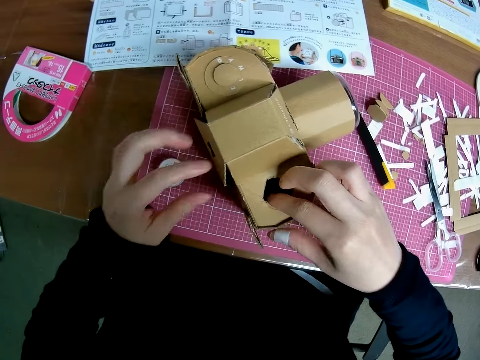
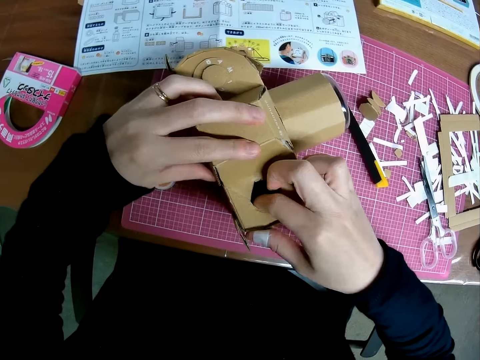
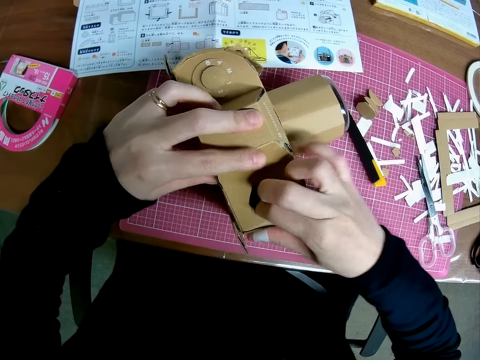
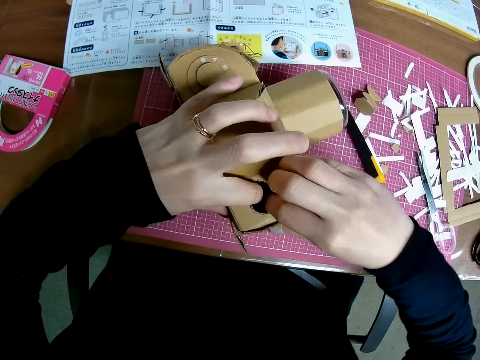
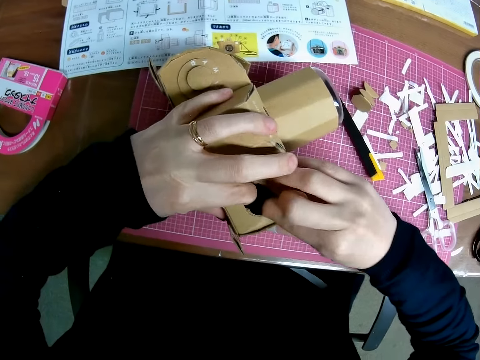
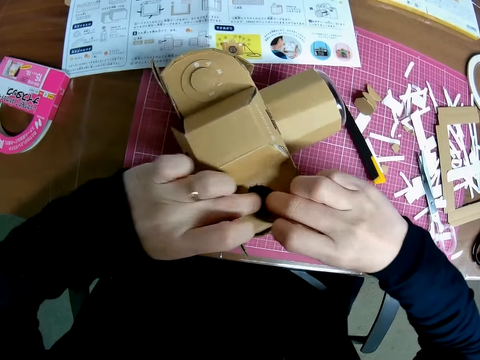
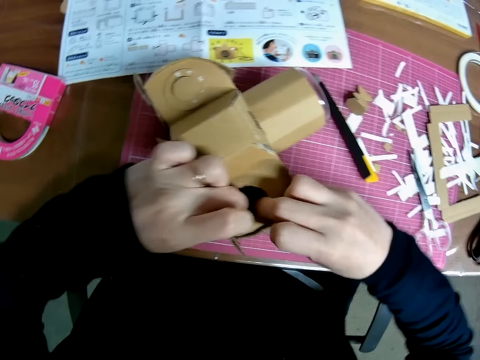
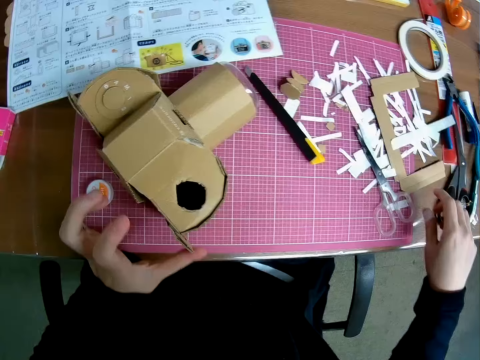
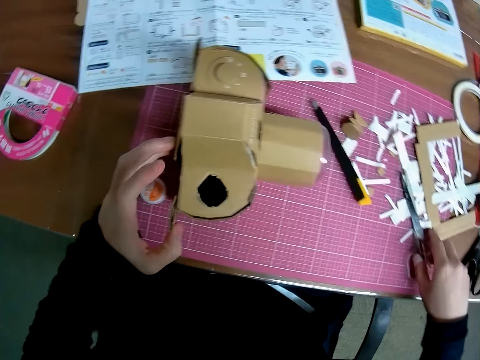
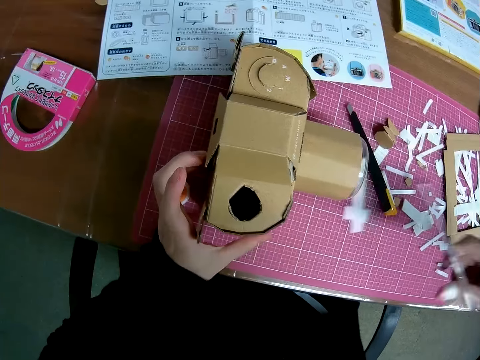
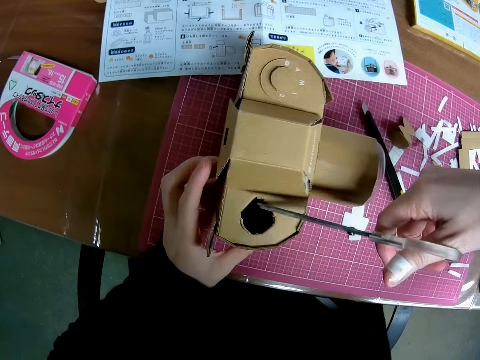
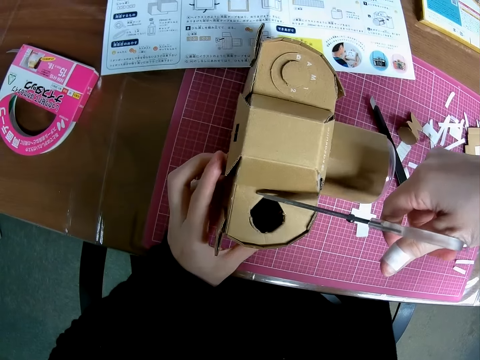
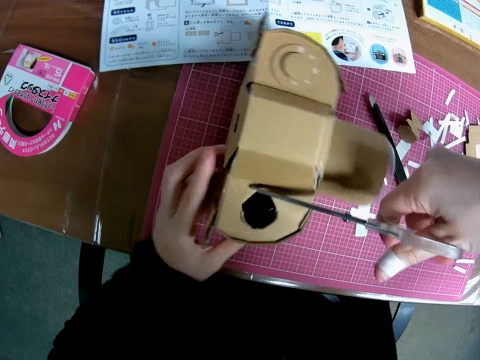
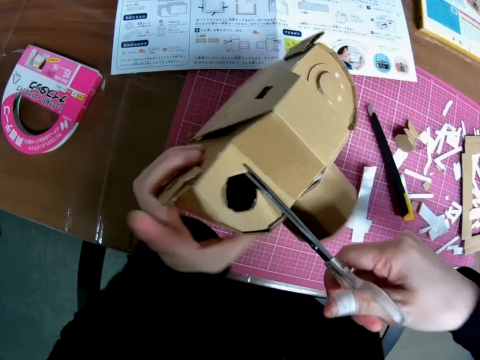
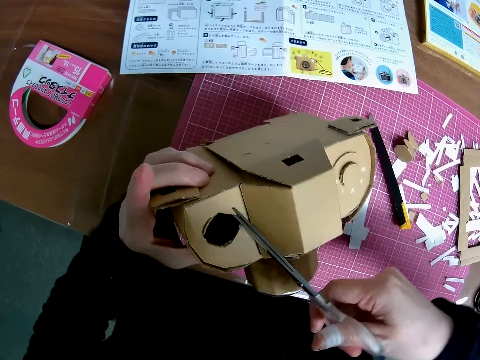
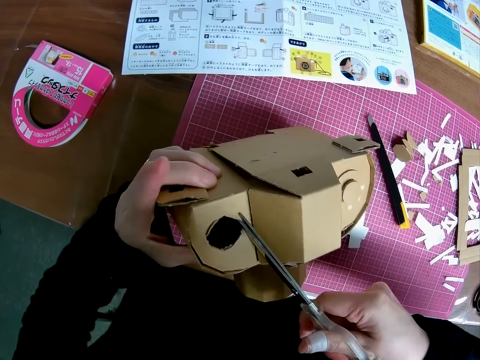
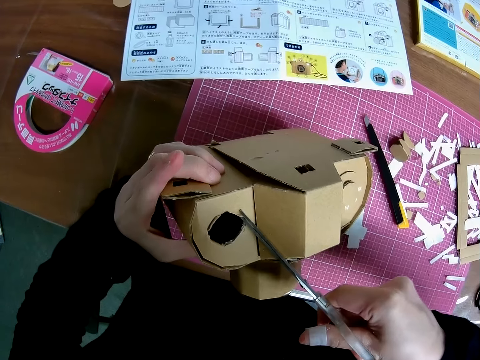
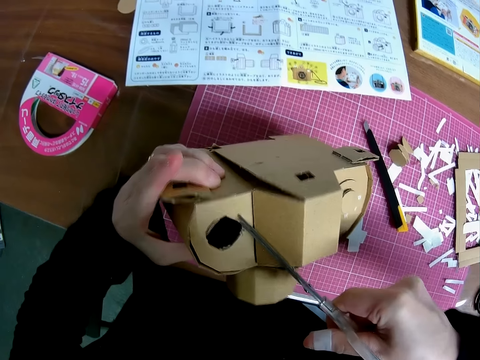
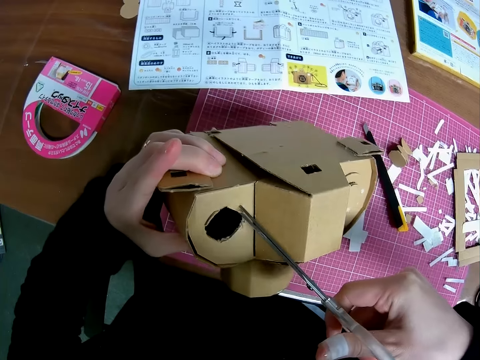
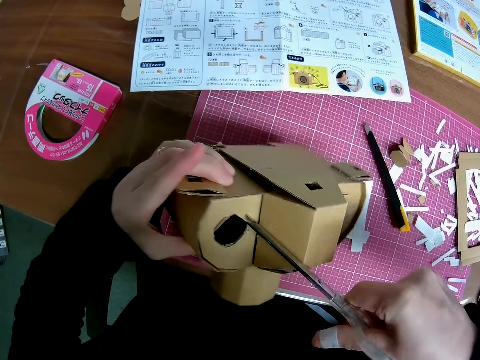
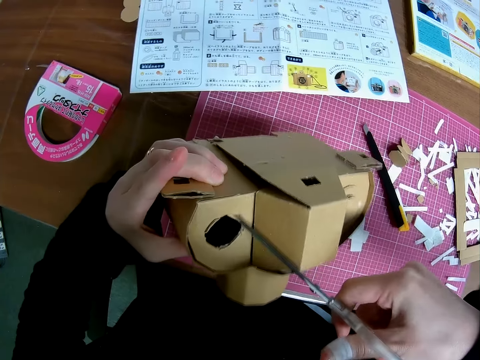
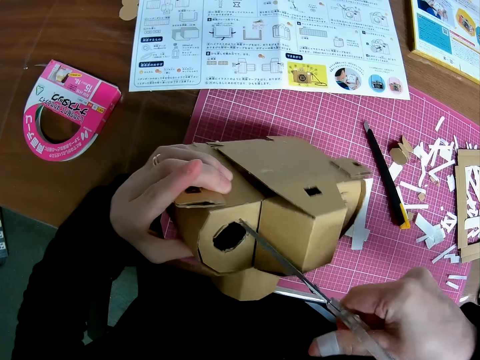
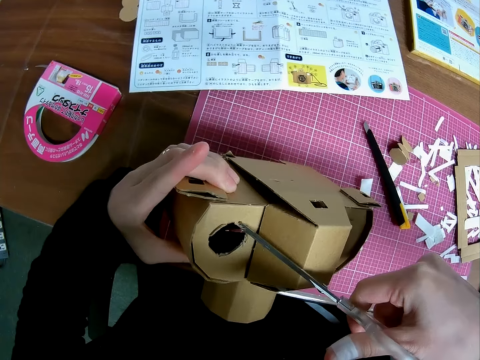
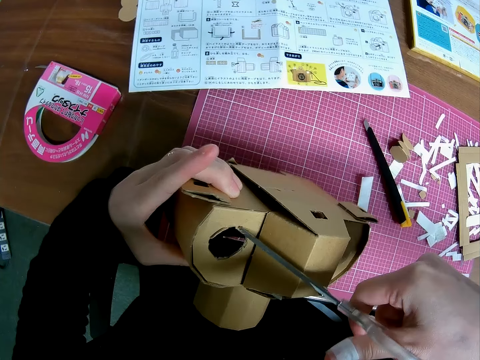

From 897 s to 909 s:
The camera wearer drops the cover on the sheet and adjusts the paper craft in his hand. He picks up a pair of scissors on the sheet. He trims the paper craft with the pair of scissors.

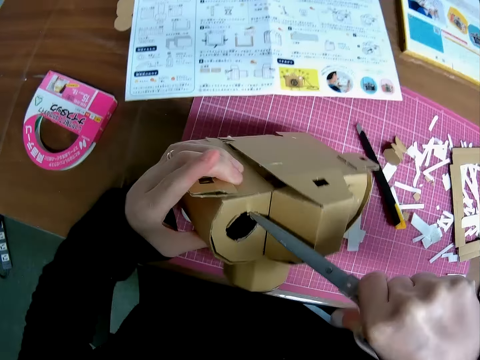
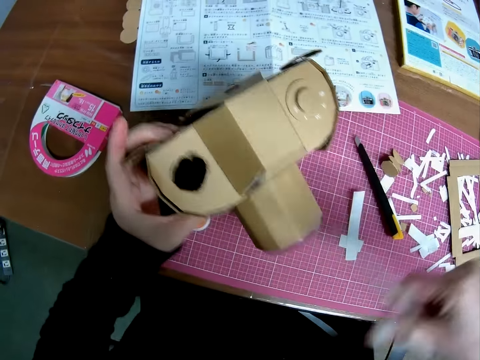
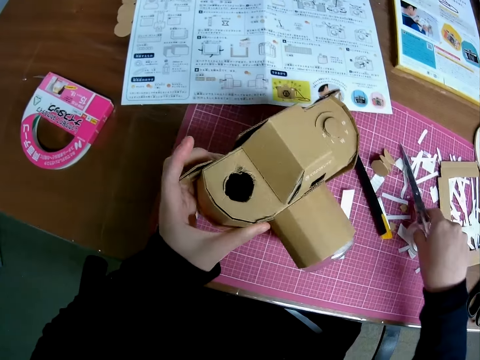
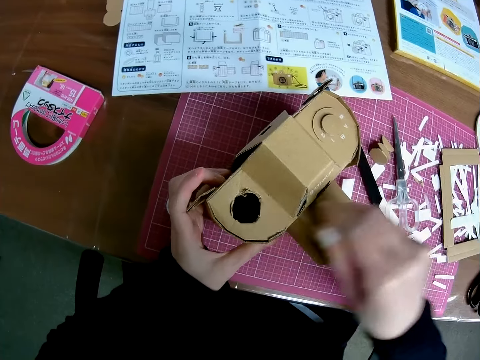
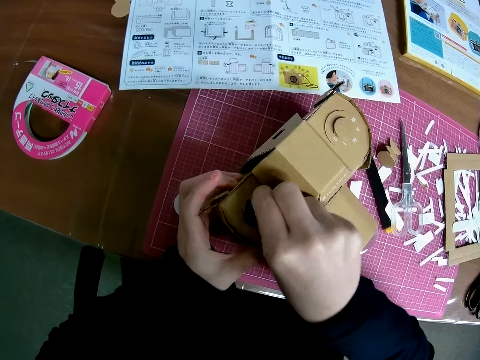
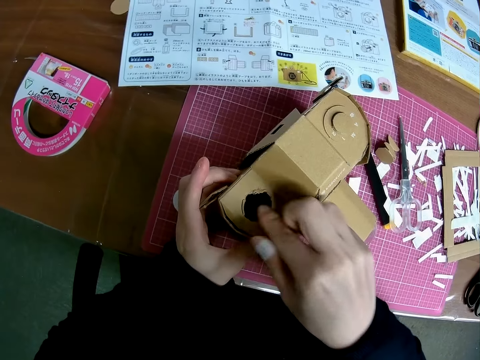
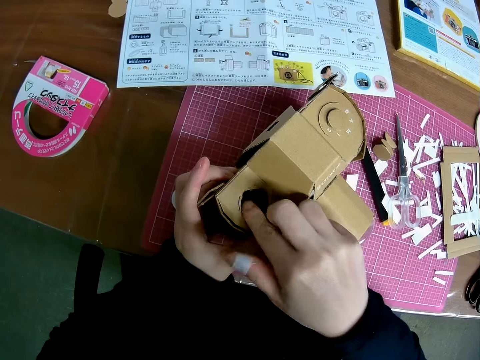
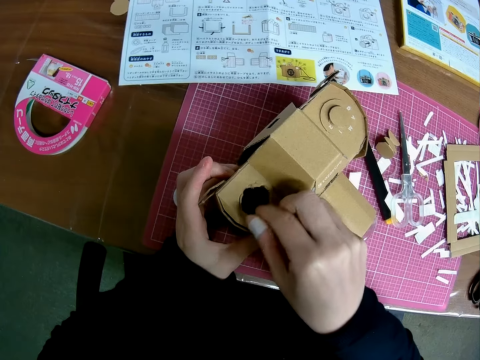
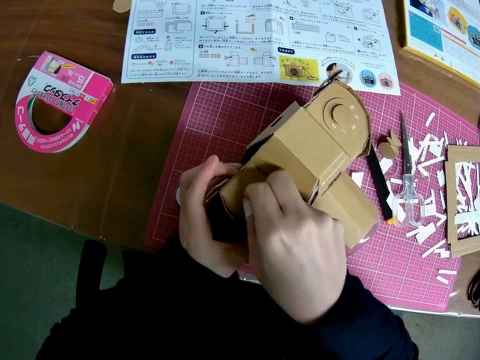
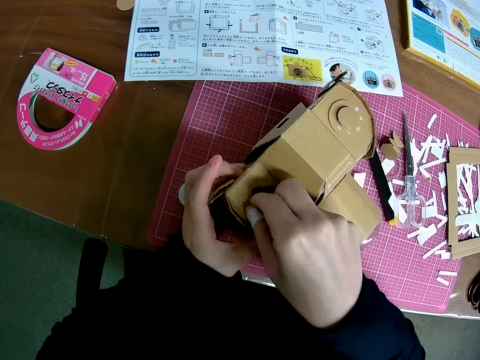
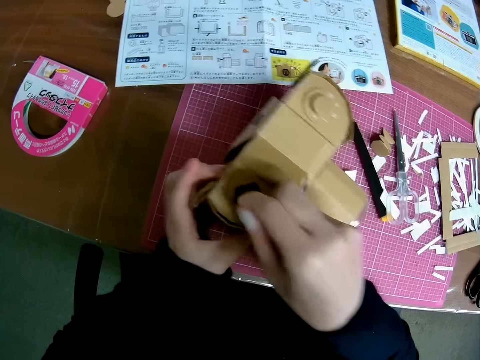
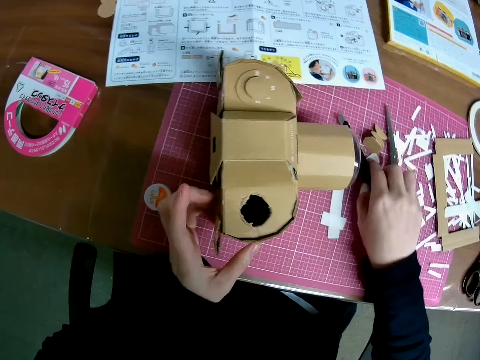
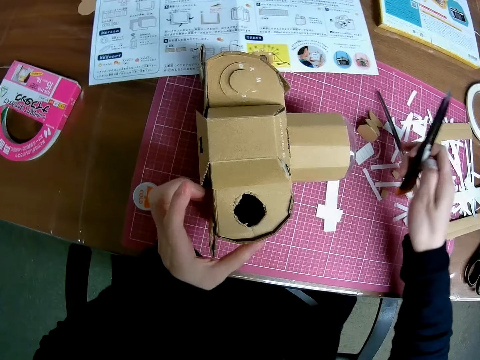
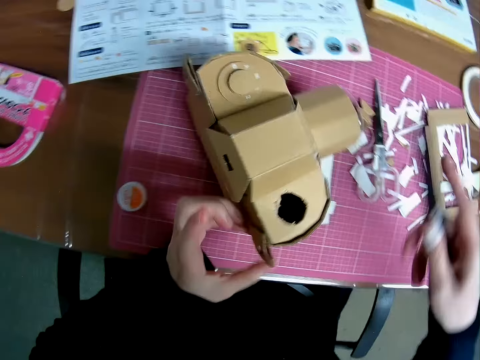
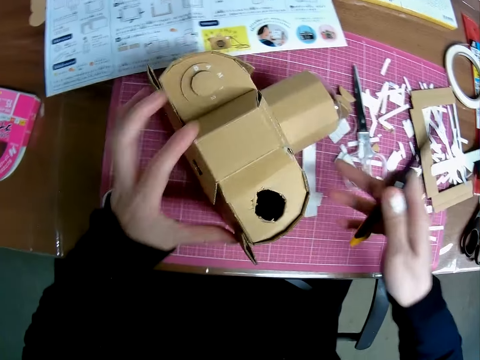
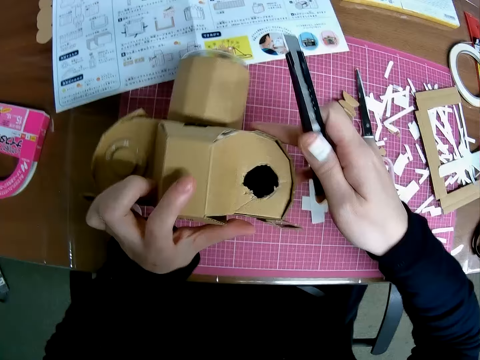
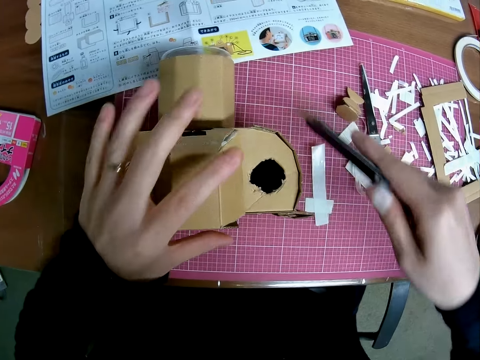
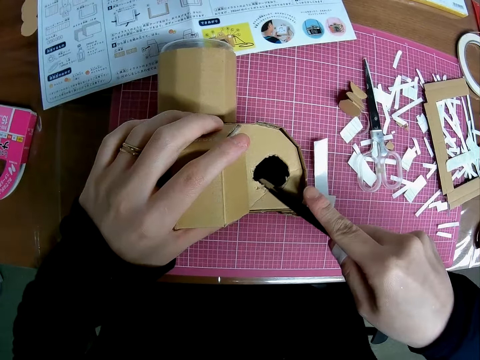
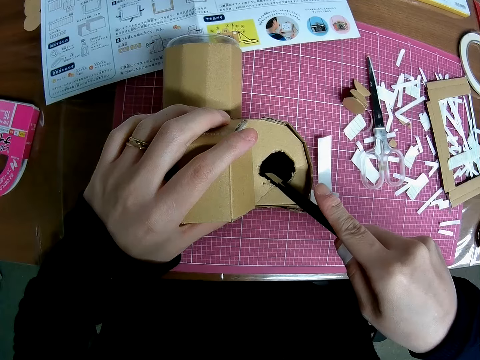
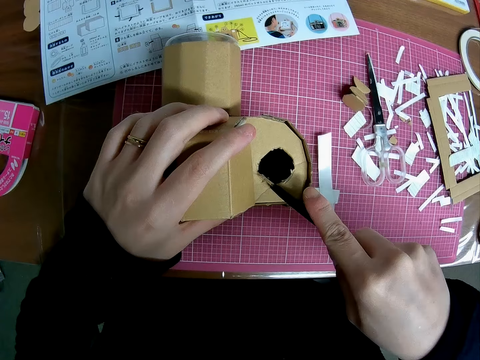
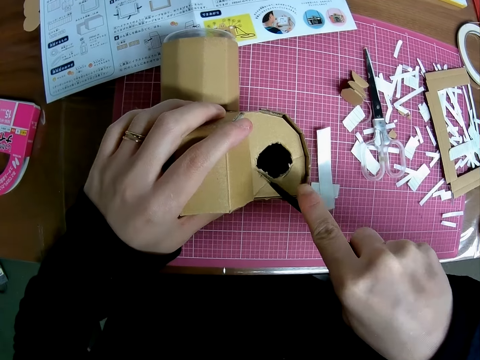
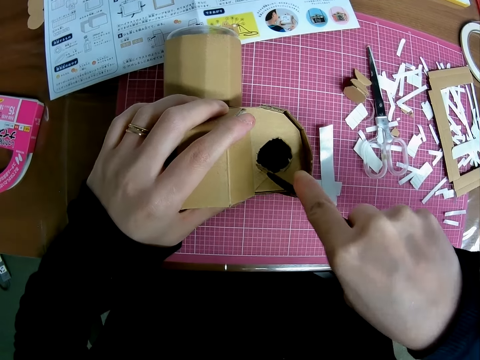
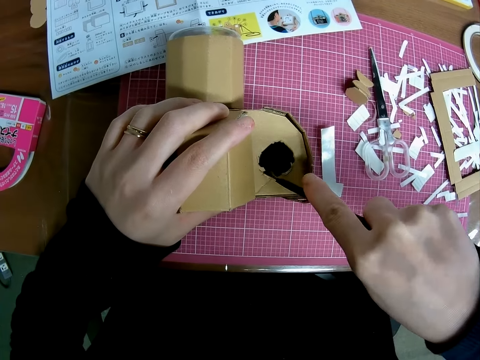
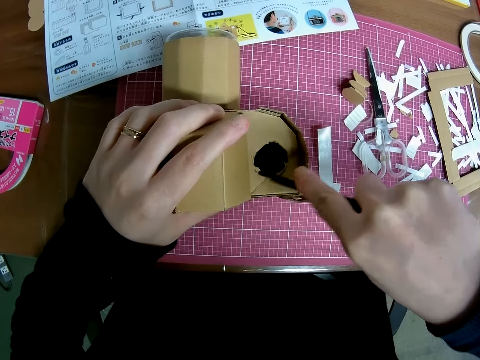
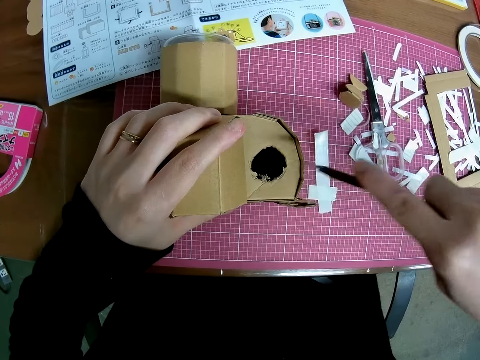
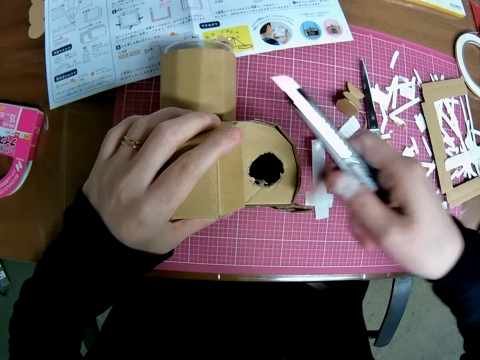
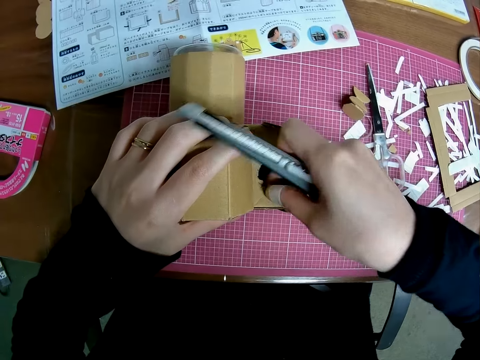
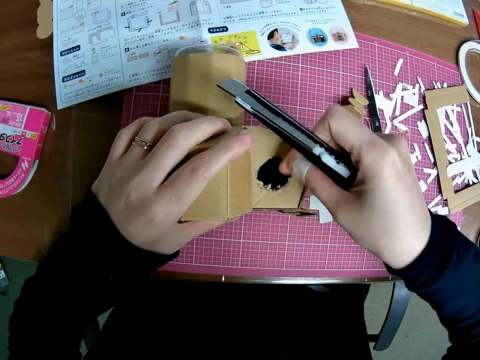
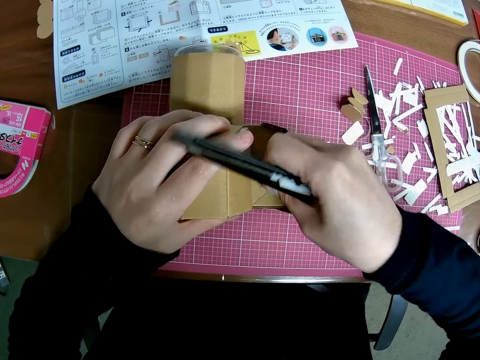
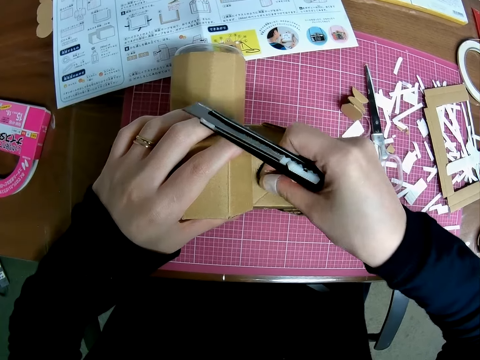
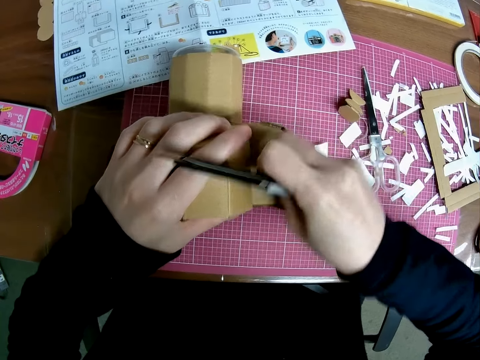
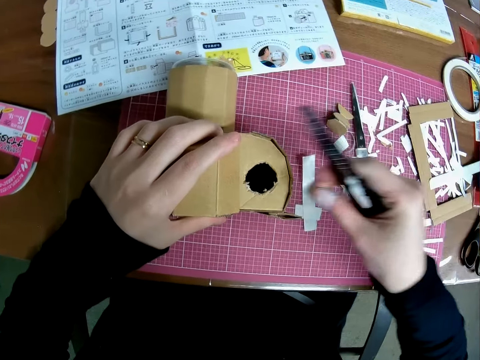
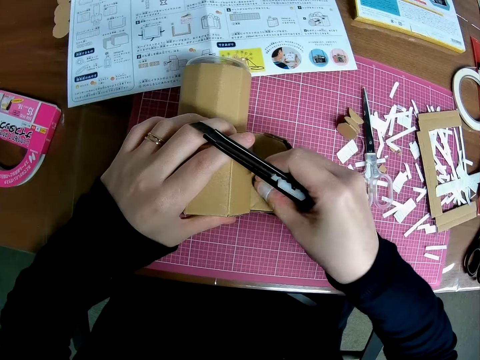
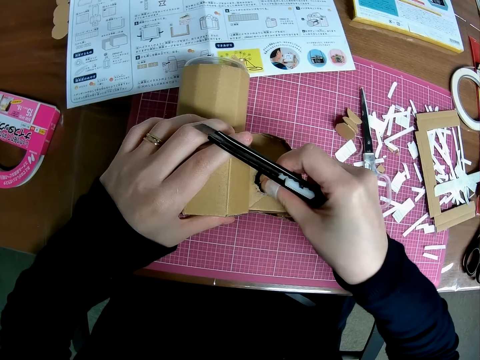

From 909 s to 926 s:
The camera wearer drops the scissors on the sheet. He adjusts the paper craft in his hand. He picks up the precision knife on the sheet. He cuts the paper craft with the precision knife.
